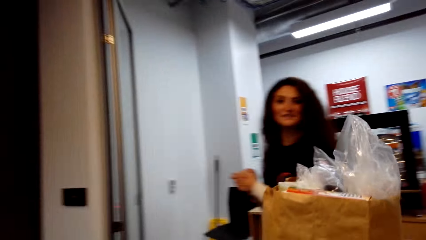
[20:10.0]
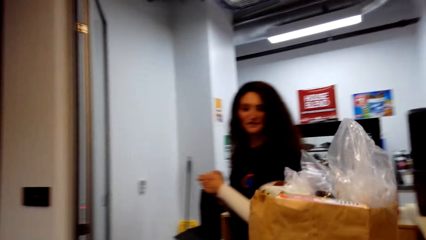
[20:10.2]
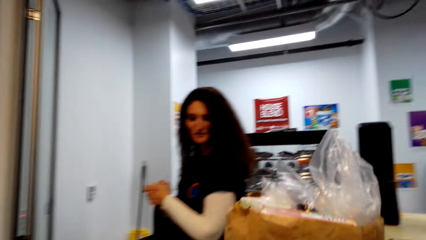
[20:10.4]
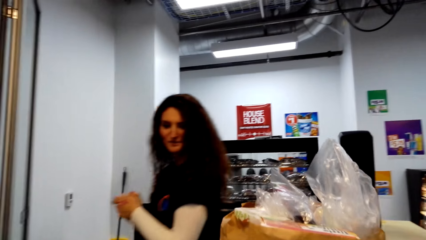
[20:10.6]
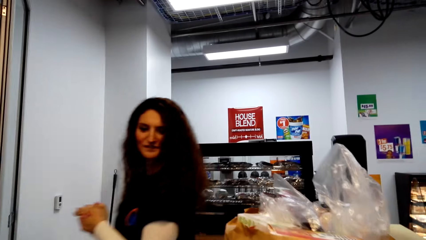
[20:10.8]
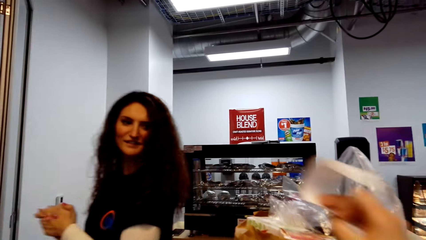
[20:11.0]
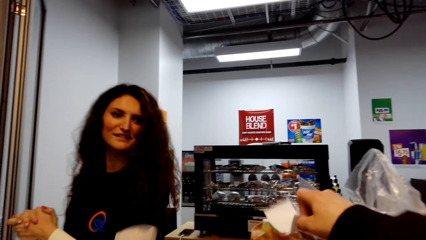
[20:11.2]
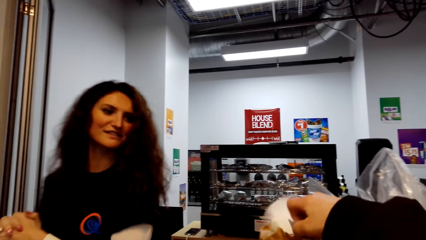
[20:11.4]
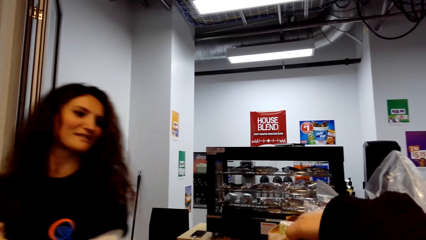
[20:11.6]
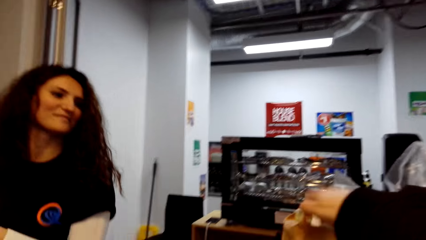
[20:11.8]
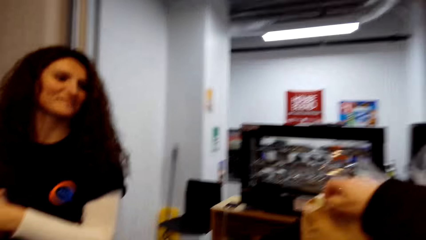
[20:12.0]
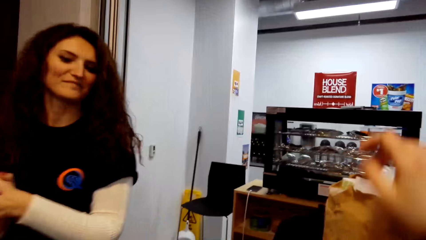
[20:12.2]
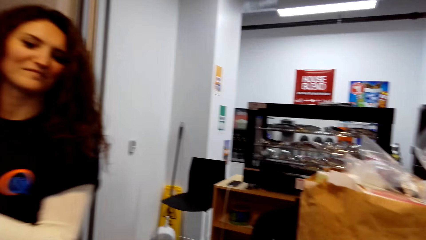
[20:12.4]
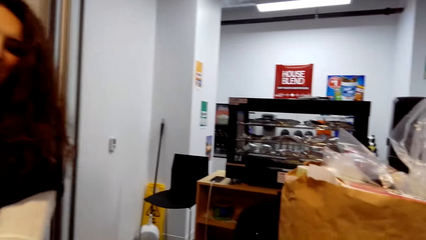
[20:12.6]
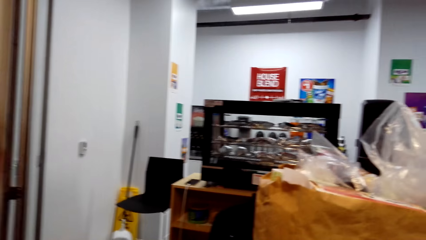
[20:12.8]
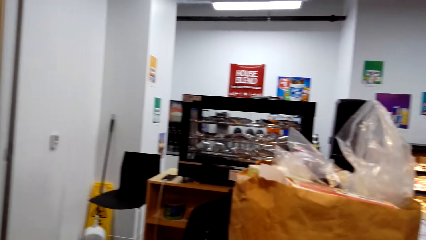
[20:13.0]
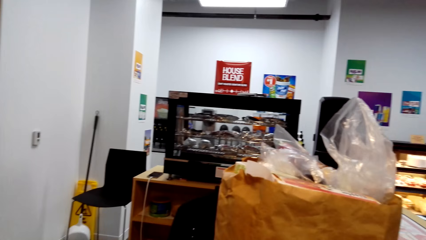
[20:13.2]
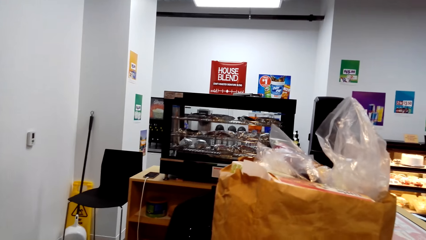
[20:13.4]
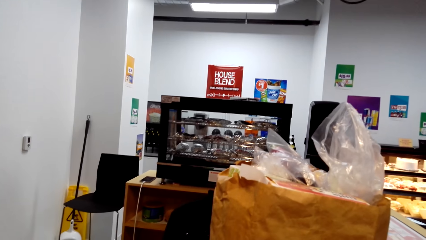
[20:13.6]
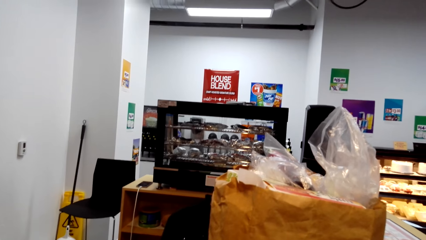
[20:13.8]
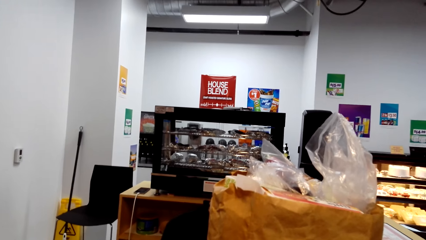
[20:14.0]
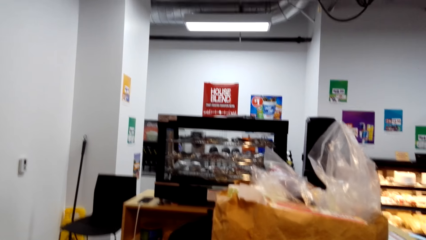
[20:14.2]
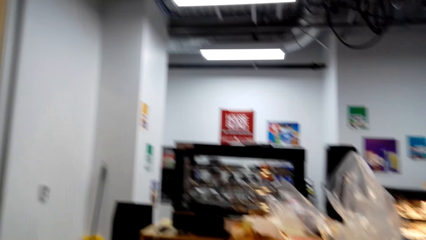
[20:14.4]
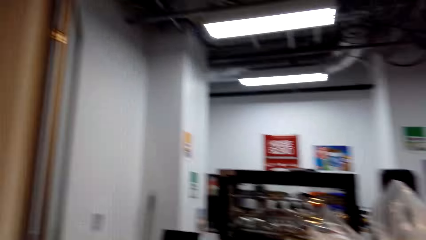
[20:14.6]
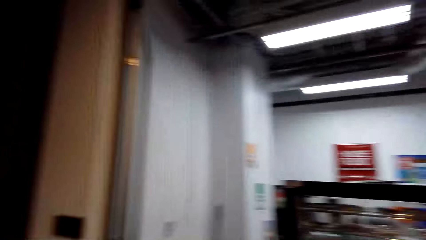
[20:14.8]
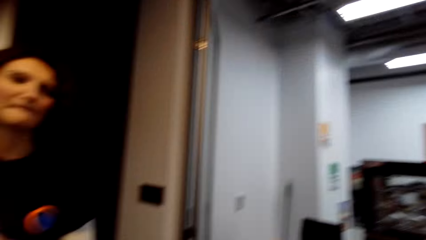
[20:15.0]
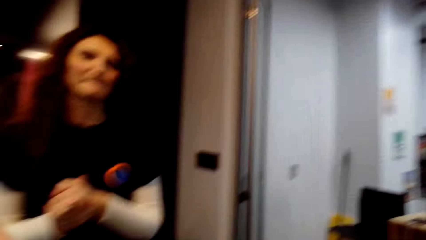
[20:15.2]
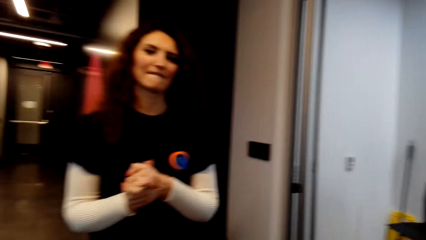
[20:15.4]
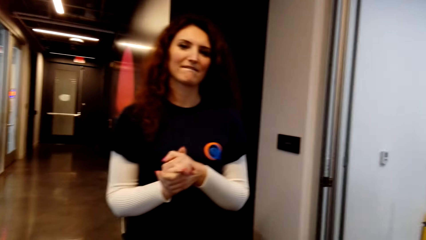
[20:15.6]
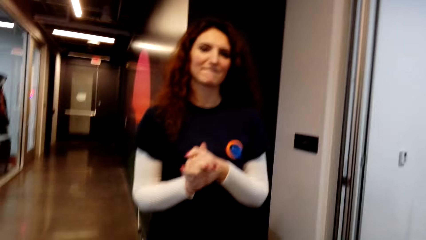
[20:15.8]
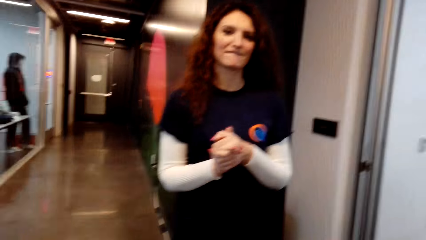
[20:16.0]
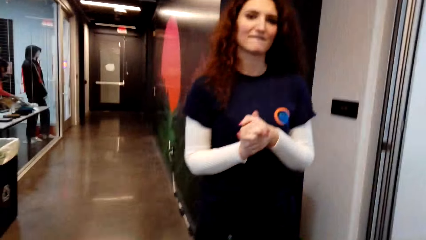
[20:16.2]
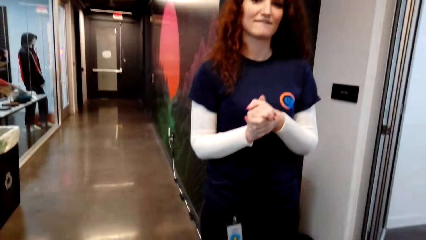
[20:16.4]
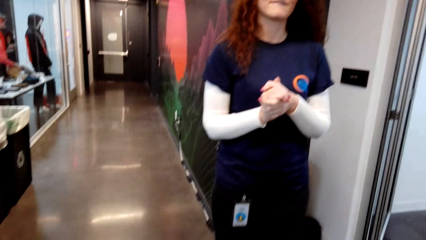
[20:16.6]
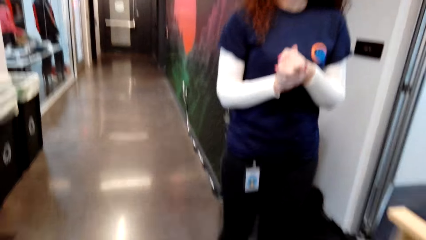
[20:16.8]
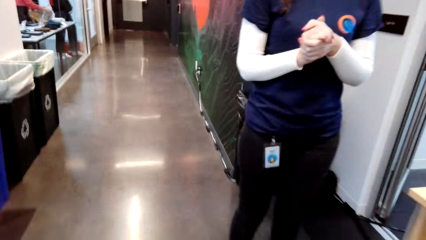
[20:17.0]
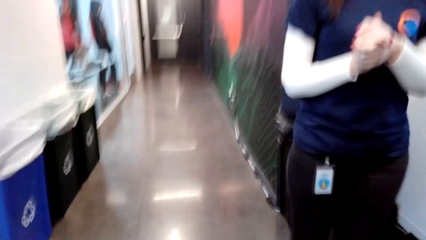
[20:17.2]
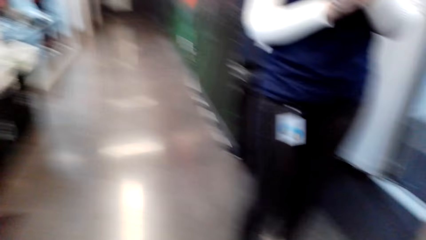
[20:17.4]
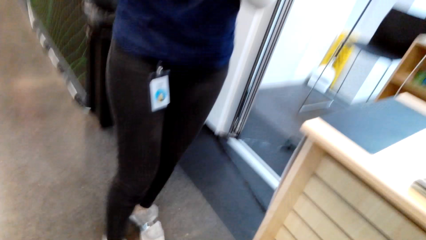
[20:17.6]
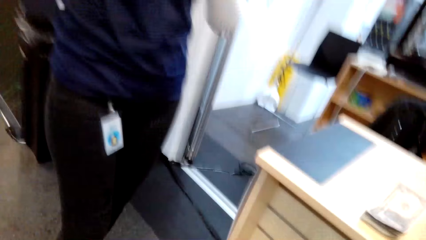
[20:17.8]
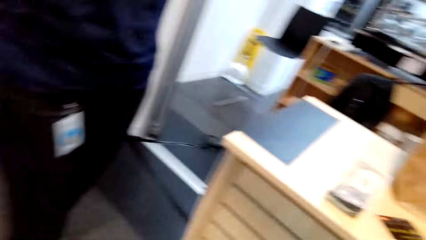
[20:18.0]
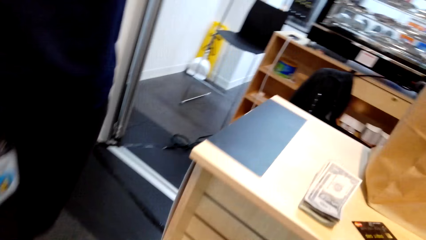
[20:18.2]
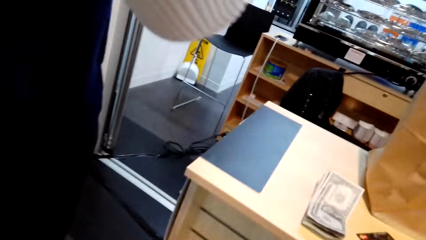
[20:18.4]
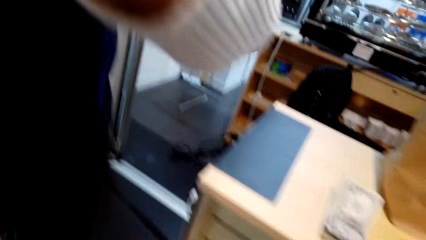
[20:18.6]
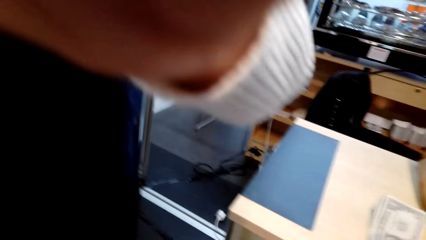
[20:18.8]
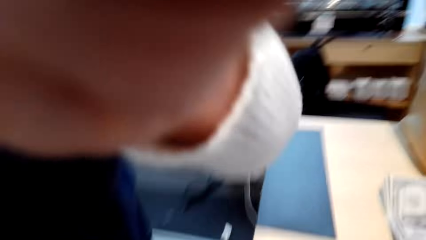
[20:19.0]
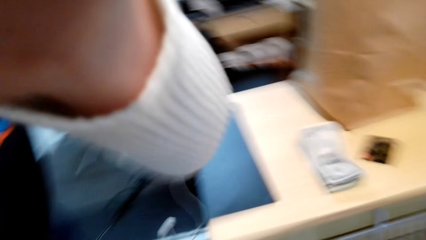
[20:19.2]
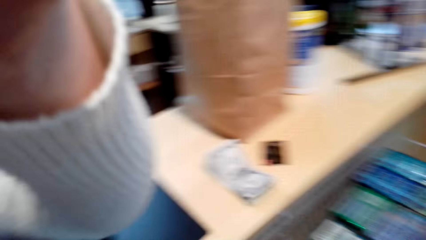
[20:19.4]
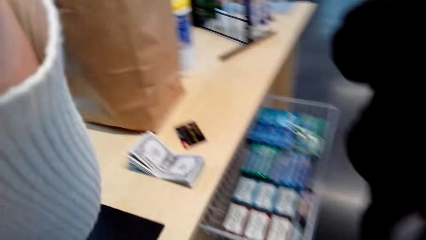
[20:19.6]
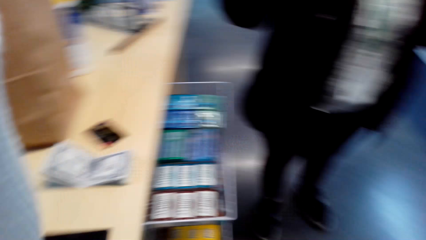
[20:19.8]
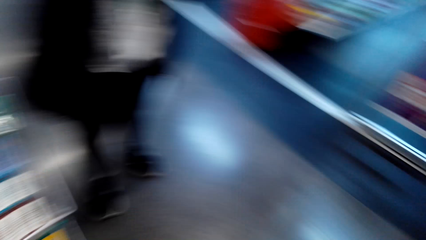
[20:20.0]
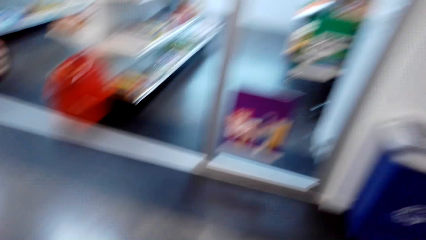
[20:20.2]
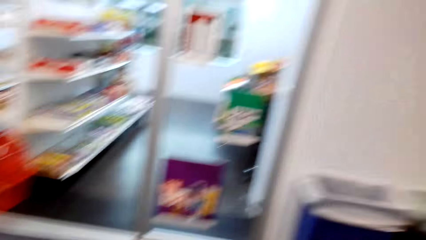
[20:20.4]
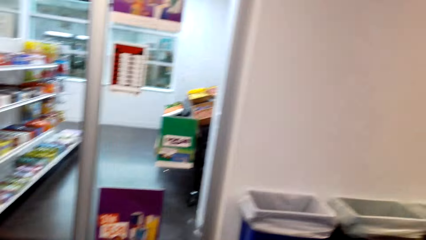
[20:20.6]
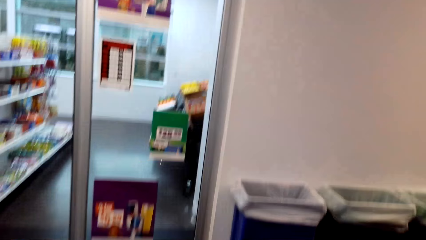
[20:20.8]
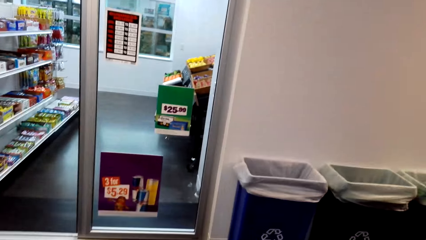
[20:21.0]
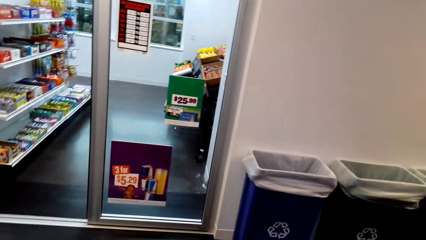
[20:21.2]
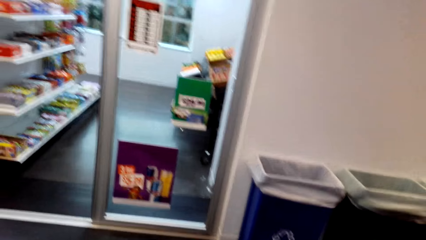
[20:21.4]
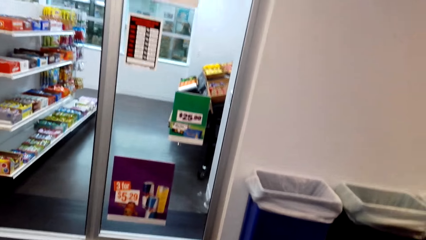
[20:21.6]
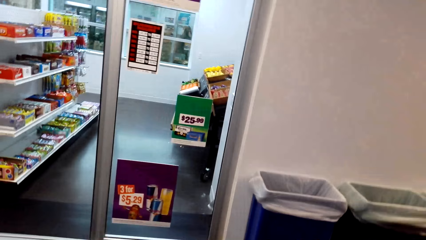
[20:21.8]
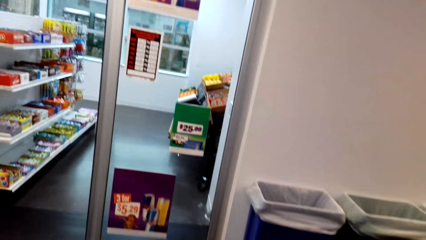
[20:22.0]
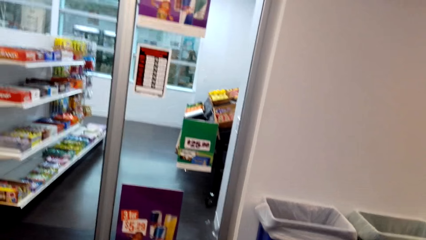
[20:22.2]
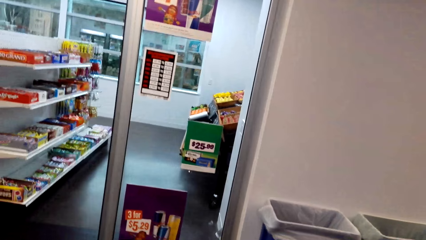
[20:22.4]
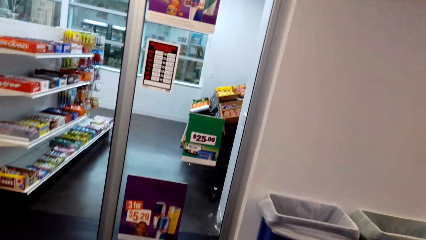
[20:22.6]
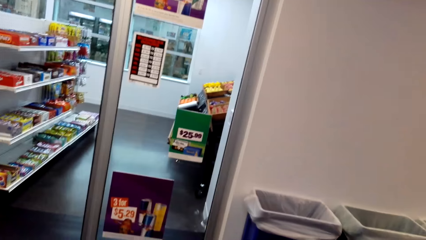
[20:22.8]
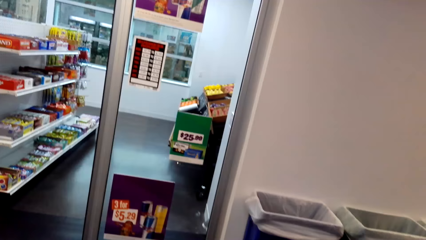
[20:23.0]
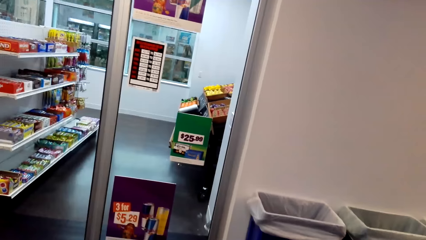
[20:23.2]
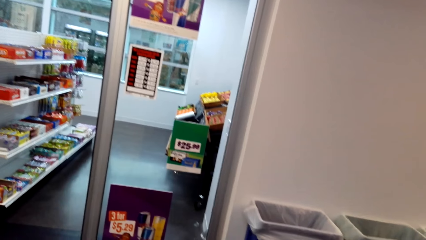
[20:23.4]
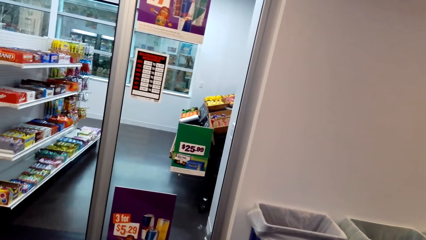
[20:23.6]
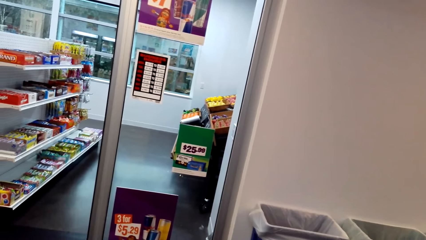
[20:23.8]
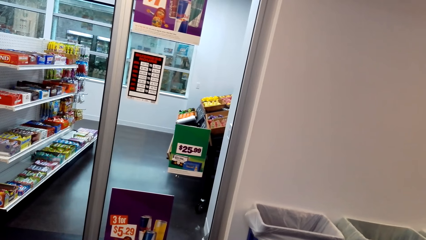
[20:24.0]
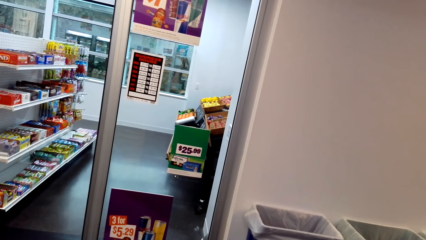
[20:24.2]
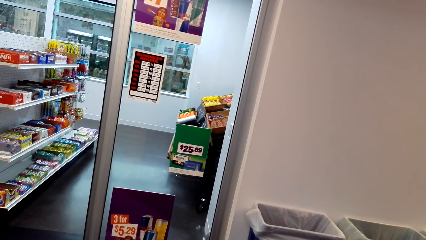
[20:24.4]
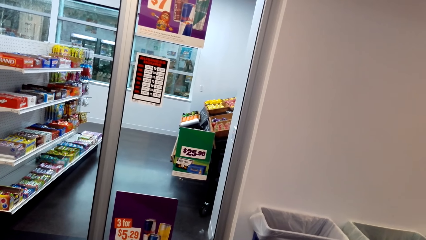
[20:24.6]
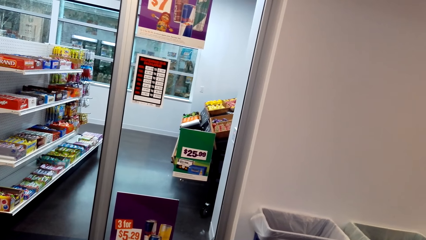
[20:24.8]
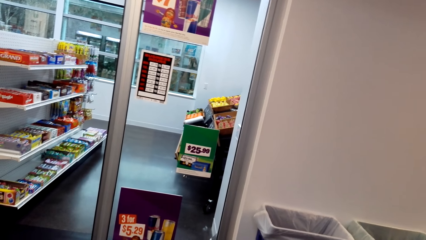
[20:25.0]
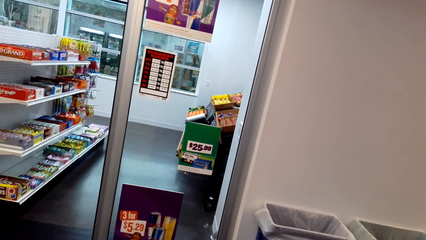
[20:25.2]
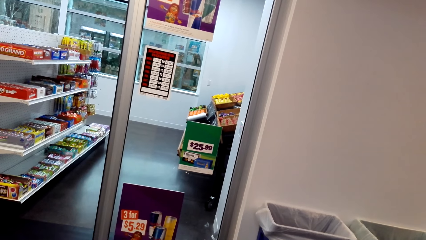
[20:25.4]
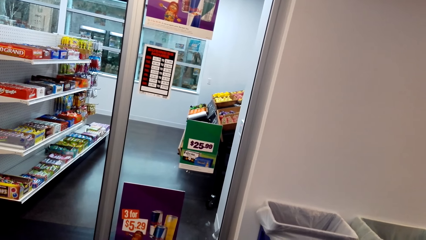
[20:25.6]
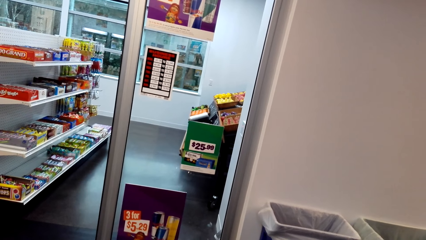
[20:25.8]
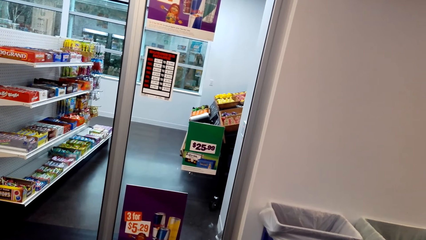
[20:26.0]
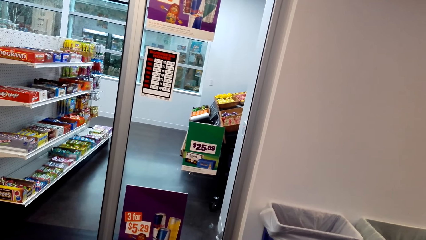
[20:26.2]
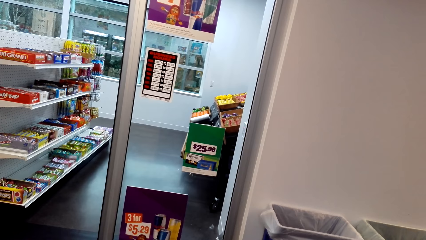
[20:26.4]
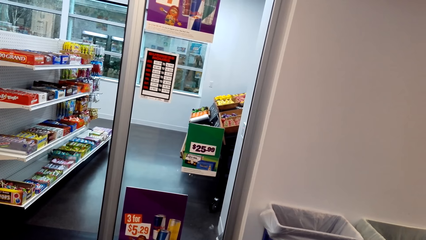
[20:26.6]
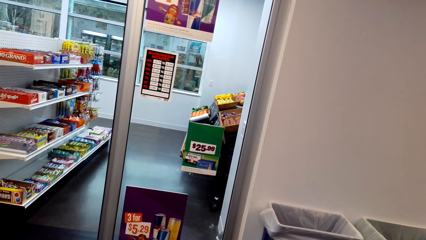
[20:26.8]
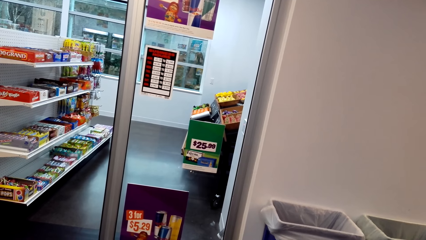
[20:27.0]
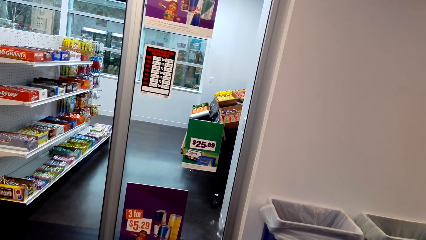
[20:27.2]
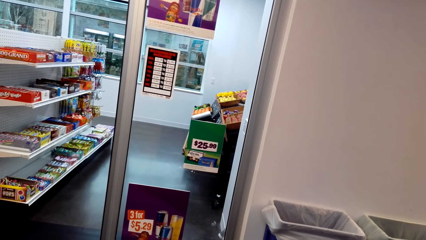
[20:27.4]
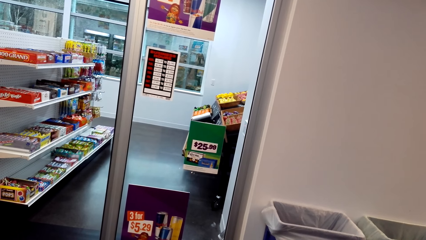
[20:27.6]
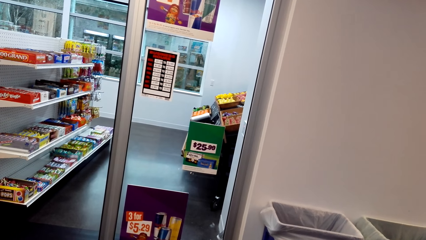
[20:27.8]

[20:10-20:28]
The camera wearer puts the receipt in the shopping bag. A lady walks around the supermarket. The lady holds her hands together. The camera wearer takes off the camera glasses. The lady helps the camera wearer adjust the camera. The camera wearer places the glasses on the counter.
